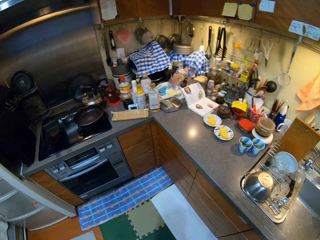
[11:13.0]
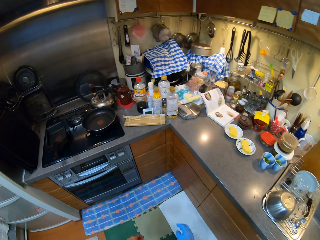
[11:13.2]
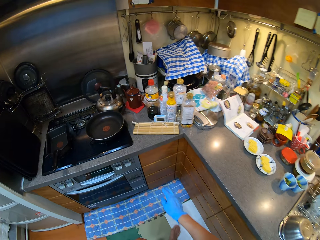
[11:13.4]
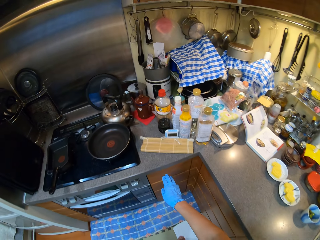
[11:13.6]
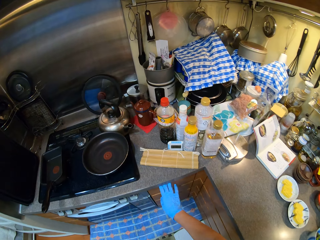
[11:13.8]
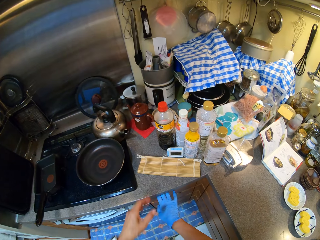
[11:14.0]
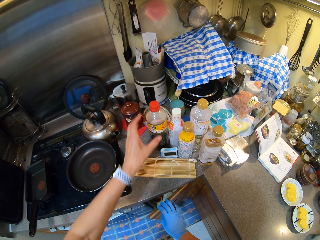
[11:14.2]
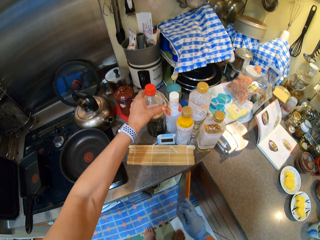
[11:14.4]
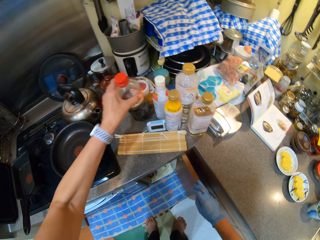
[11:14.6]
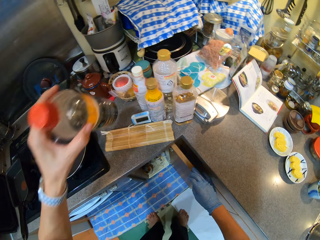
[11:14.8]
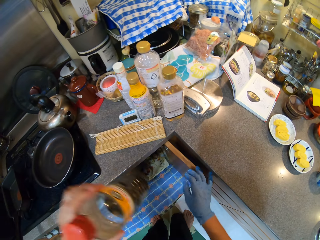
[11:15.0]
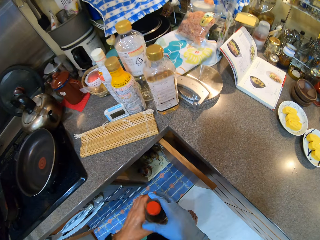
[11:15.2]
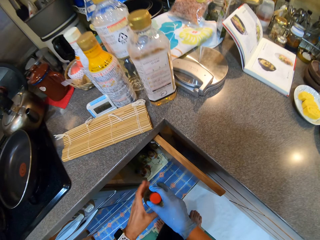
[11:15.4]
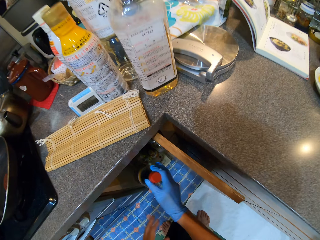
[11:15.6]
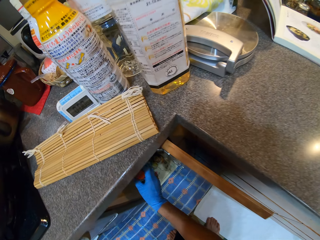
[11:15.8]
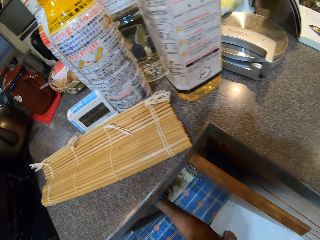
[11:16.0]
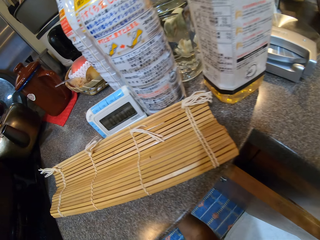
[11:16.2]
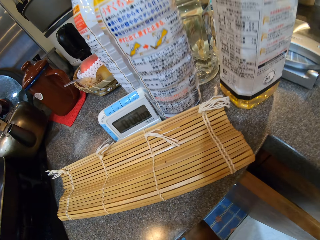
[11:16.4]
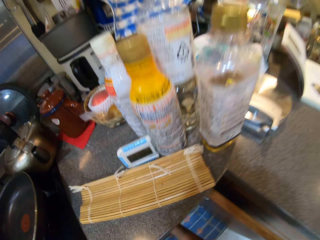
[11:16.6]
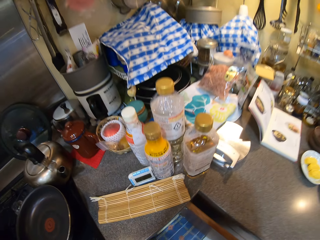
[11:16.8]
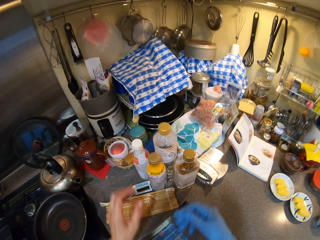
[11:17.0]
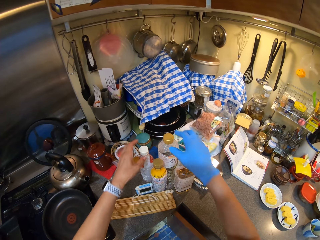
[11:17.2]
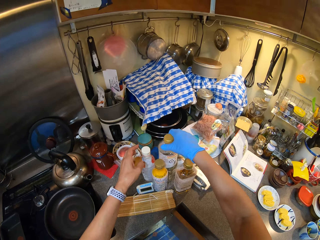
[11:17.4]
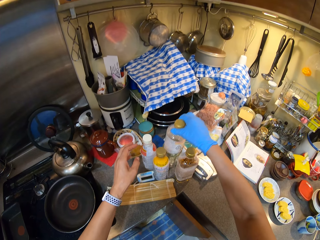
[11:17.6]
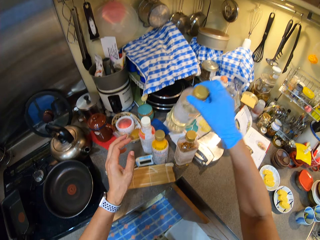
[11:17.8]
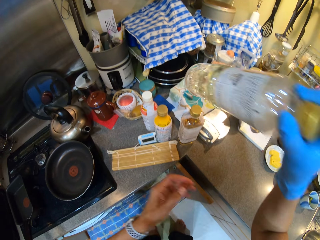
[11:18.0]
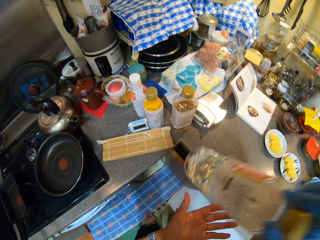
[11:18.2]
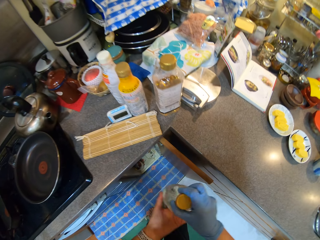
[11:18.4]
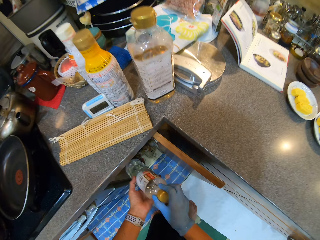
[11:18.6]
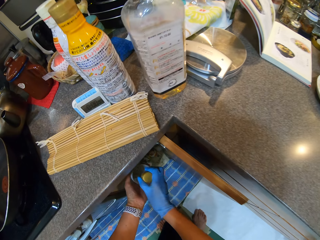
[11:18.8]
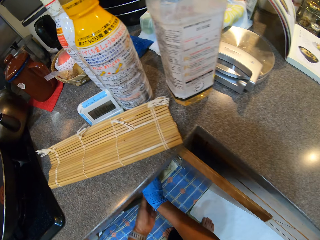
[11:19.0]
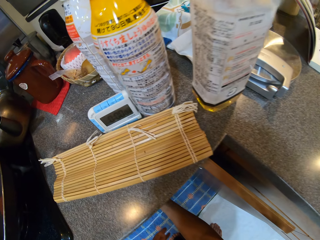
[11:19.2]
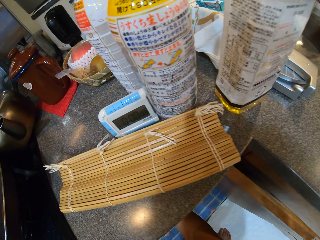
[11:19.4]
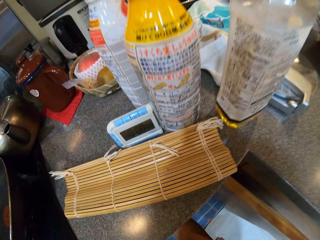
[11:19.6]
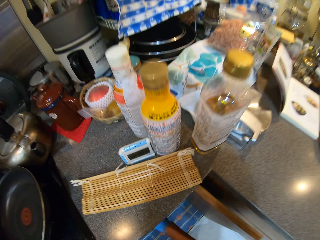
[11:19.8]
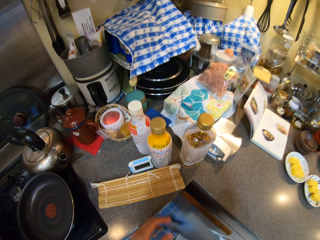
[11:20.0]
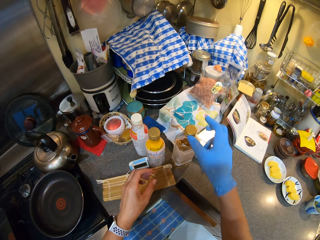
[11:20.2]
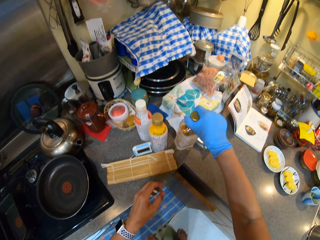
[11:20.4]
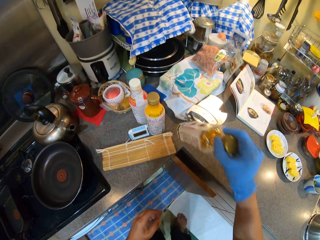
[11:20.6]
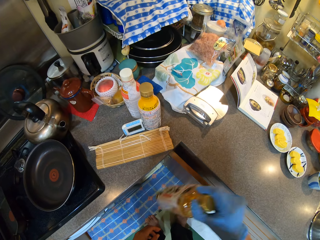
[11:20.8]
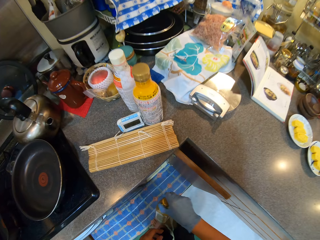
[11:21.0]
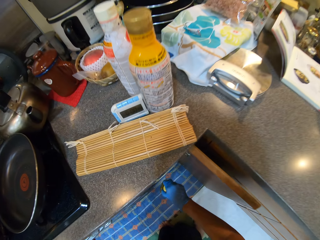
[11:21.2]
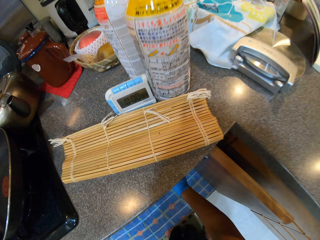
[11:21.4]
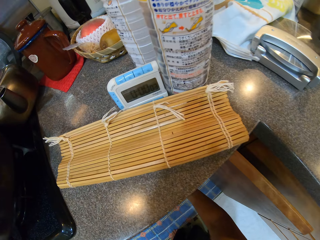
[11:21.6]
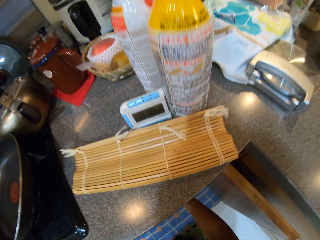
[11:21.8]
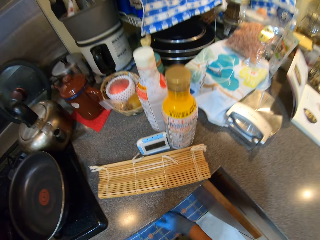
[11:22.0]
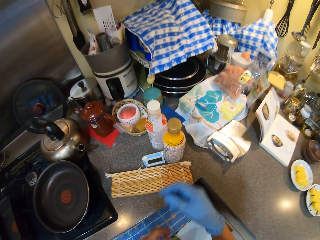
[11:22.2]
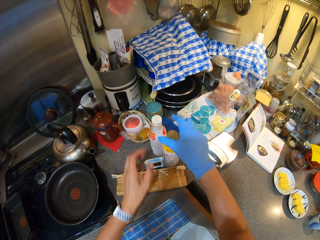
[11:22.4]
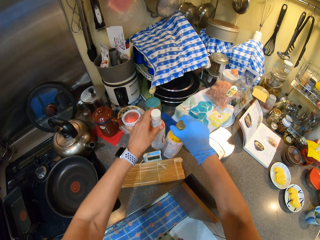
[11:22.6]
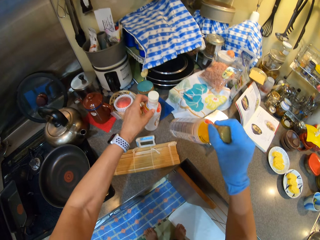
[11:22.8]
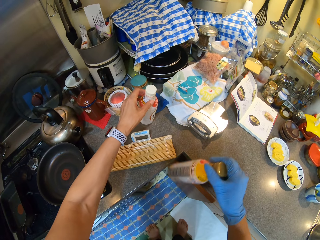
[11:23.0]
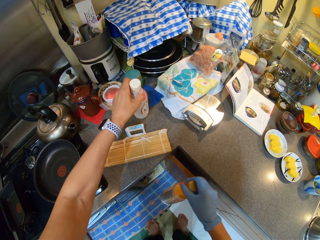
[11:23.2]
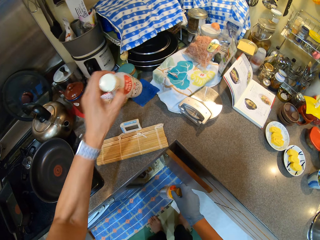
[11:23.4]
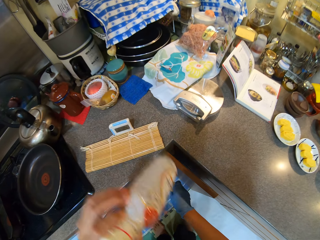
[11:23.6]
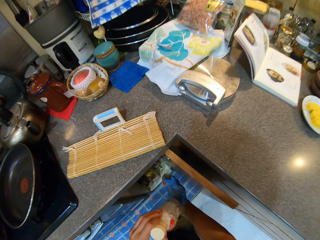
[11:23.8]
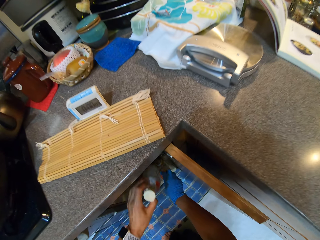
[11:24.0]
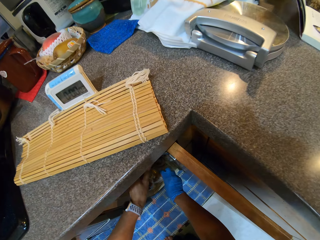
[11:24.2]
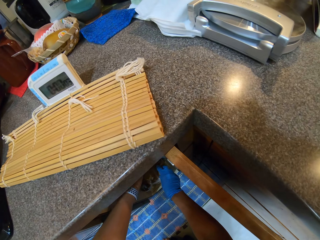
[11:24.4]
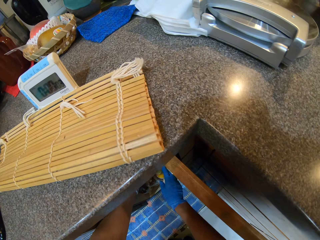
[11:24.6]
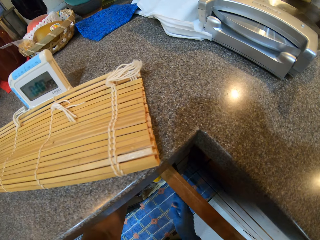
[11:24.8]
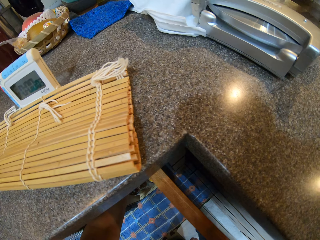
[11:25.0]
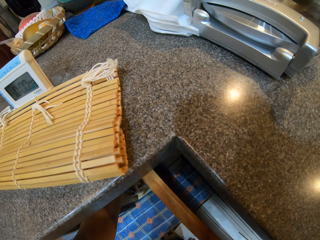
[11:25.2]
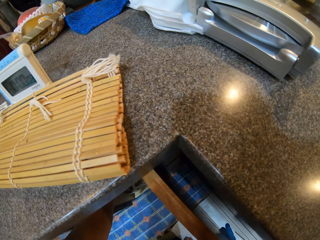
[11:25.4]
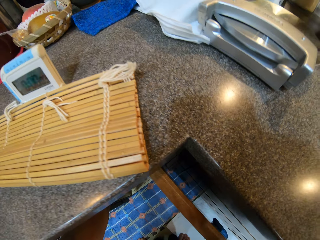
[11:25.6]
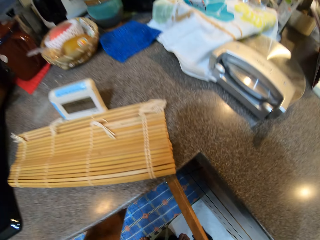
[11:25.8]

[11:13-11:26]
The camera wearer walks in the kitchen. They open the drawer door. They pick a soda bottle. They put the soda bottle in the drawer. They pick a bottle and put the bottle in the drawer. They pick a bottle and put the bottle in the drawer. They pick bottles and put the bottles in the drawer.

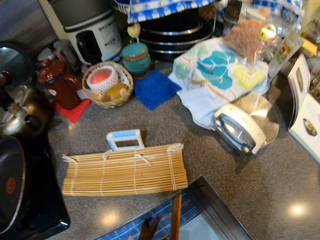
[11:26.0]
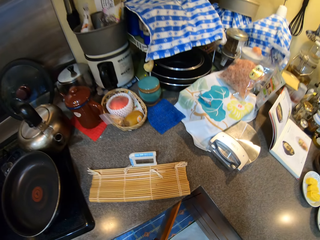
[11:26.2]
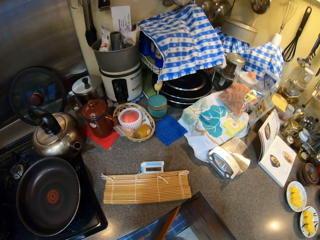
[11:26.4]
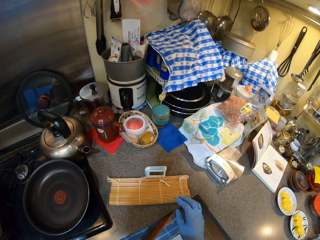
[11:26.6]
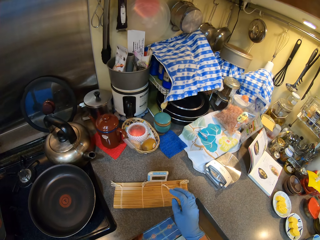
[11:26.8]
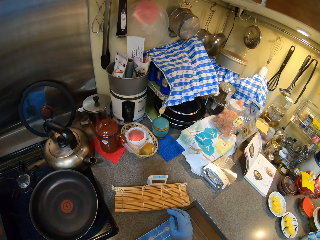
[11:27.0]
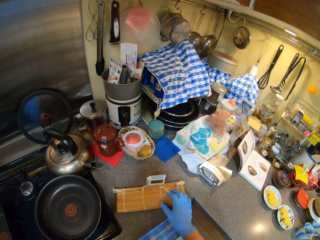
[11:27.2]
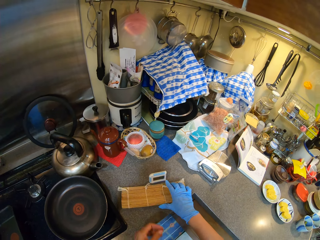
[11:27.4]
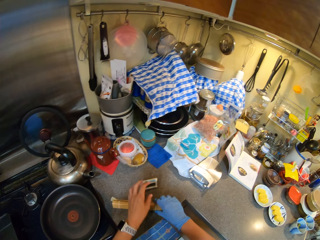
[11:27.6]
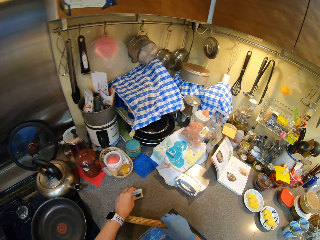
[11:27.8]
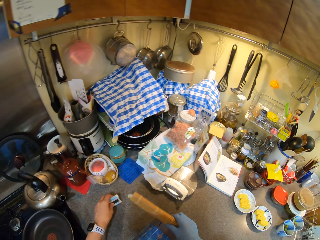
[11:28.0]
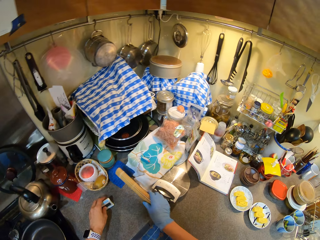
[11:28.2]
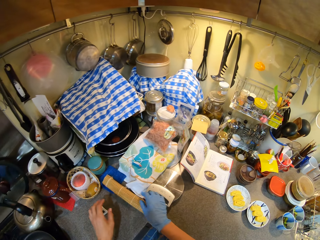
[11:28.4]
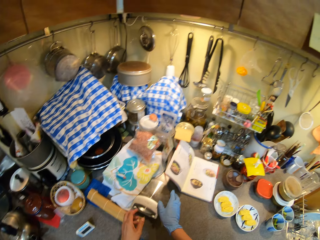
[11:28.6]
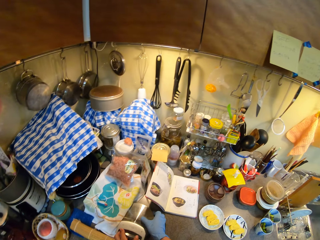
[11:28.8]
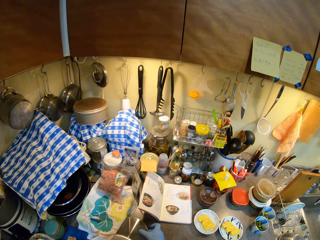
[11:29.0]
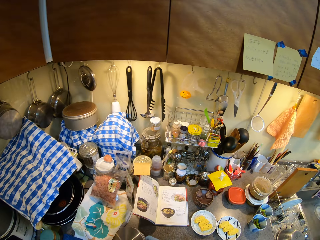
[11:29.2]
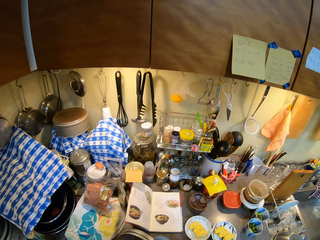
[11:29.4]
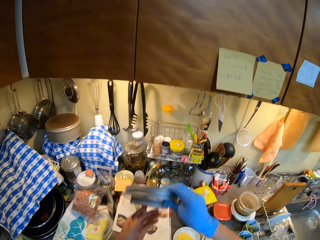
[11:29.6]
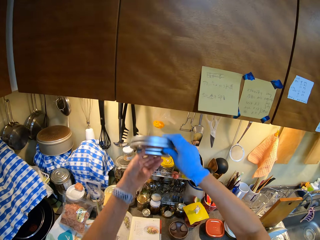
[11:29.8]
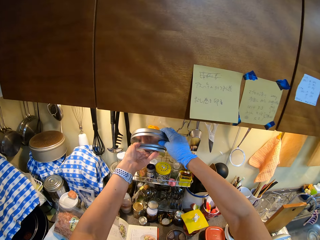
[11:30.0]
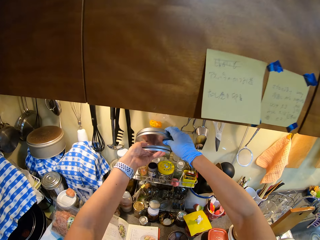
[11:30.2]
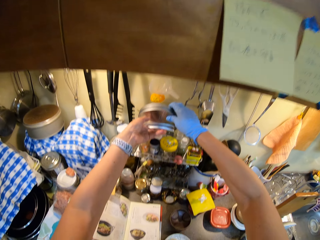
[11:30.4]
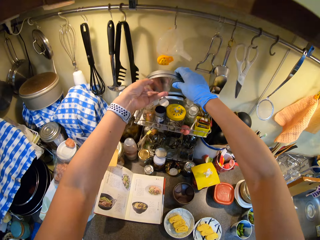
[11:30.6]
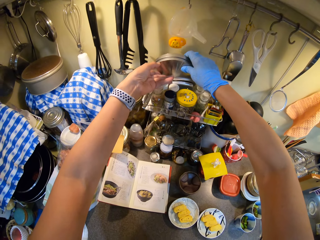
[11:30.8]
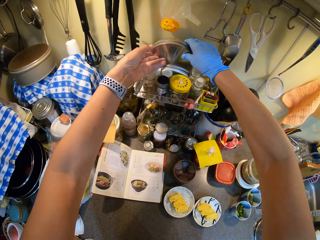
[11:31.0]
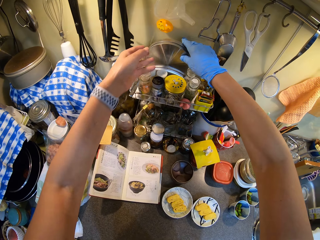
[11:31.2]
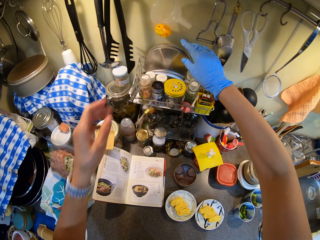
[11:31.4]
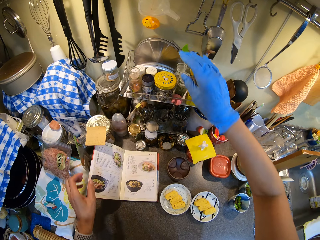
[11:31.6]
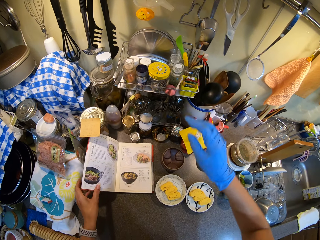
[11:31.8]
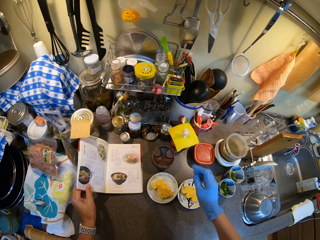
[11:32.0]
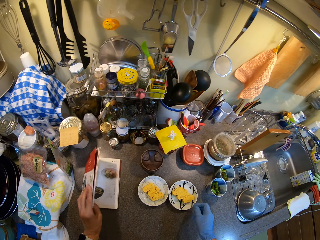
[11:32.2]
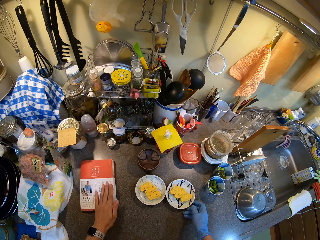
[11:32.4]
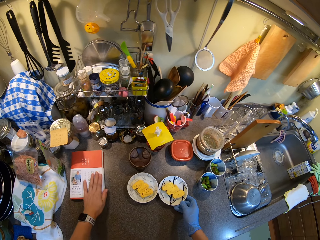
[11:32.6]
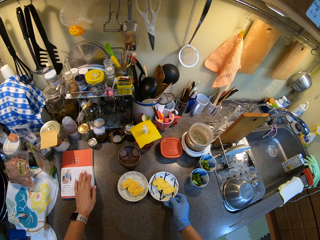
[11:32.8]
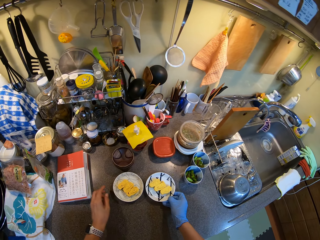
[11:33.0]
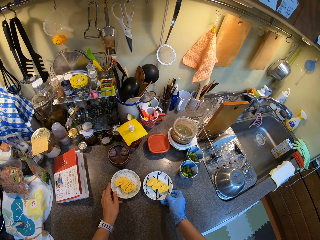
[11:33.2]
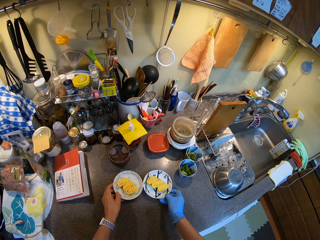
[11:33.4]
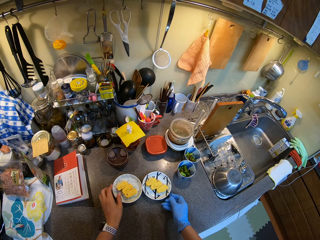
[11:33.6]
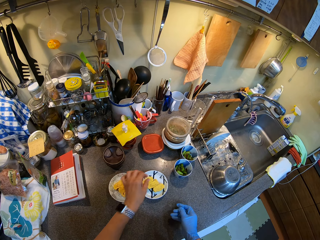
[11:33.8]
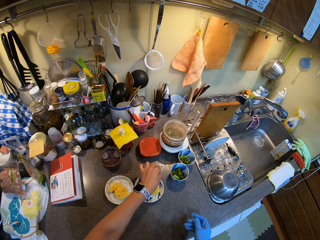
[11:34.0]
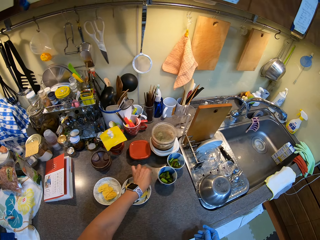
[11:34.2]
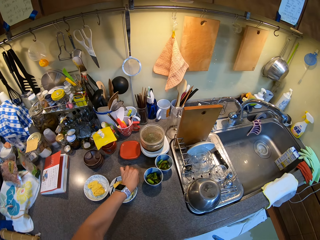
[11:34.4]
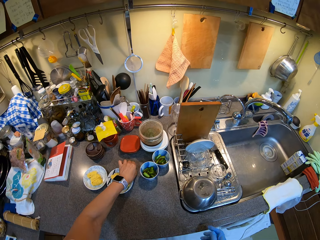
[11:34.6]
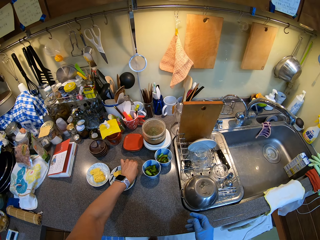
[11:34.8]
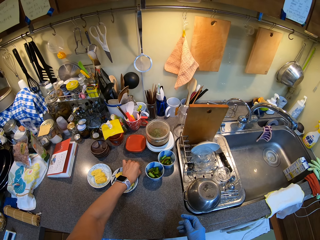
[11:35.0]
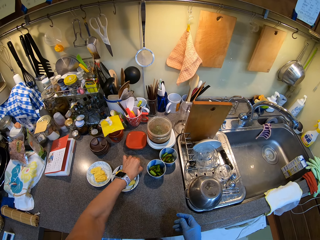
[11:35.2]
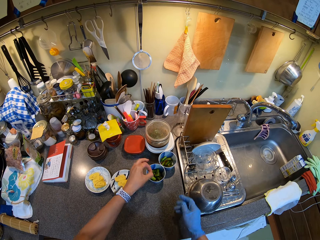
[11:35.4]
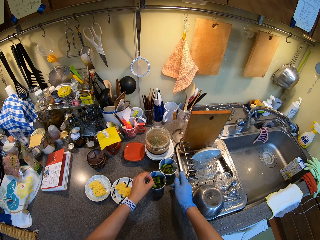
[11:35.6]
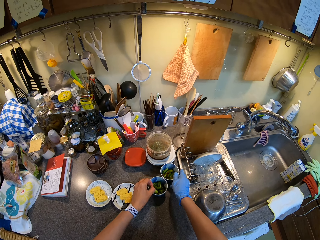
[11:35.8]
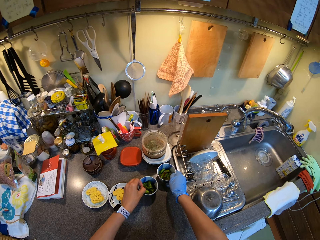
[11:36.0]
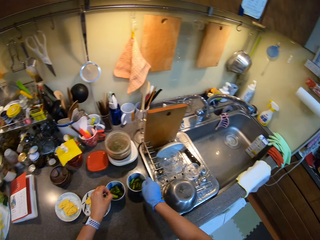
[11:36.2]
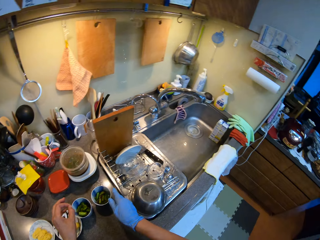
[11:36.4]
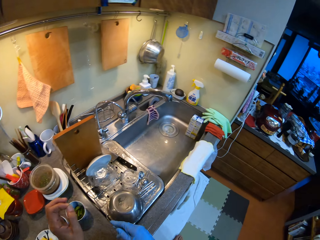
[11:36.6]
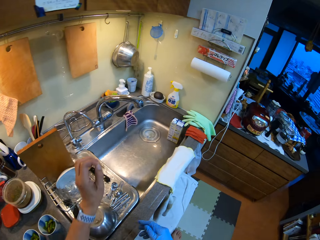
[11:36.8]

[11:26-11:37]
The camera wearer closes the drawer door. They pick something. They hang a lid. They close a recipe book on the counter. They hold plates. They arrange items on the counter top.
